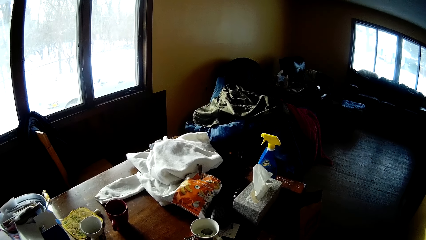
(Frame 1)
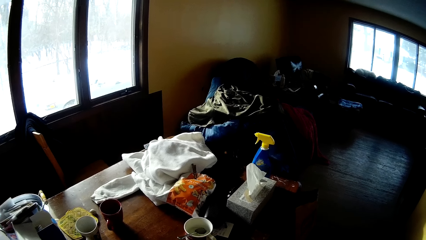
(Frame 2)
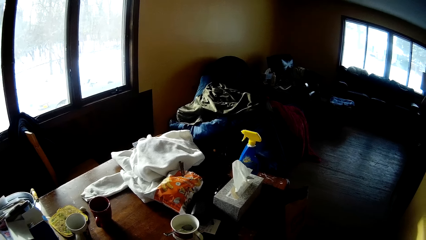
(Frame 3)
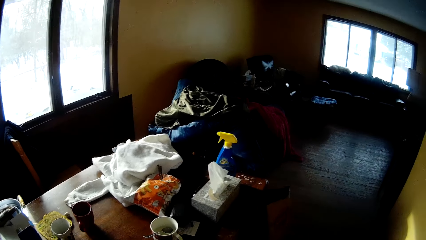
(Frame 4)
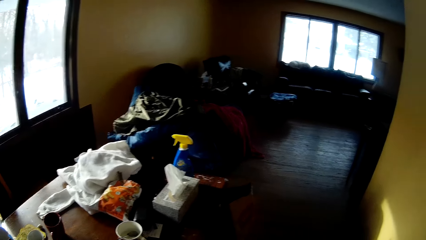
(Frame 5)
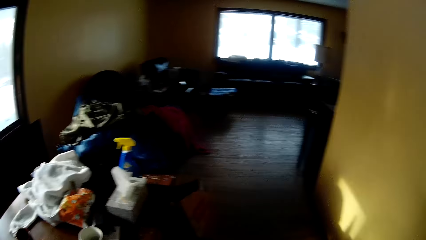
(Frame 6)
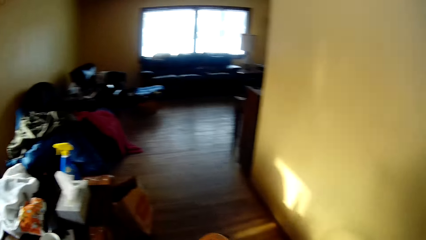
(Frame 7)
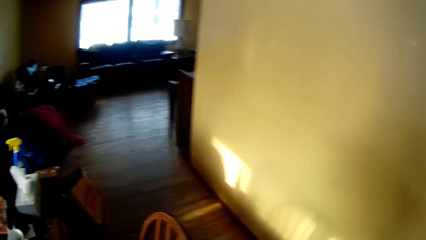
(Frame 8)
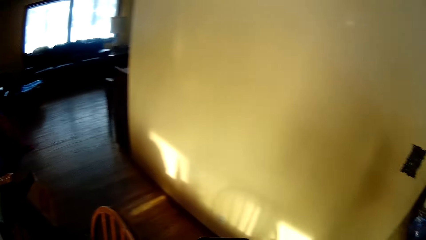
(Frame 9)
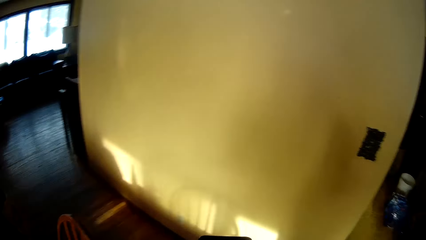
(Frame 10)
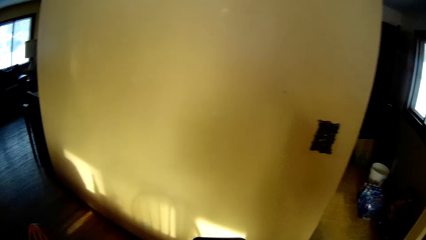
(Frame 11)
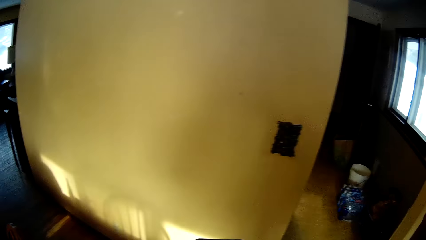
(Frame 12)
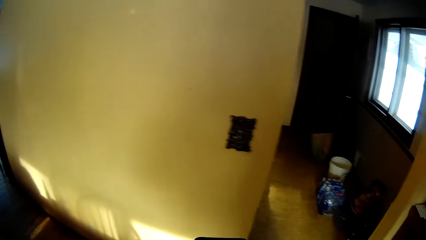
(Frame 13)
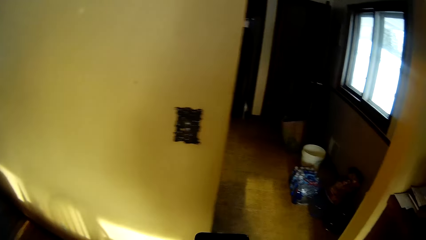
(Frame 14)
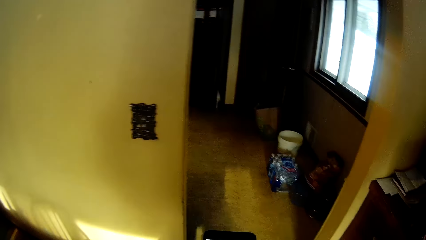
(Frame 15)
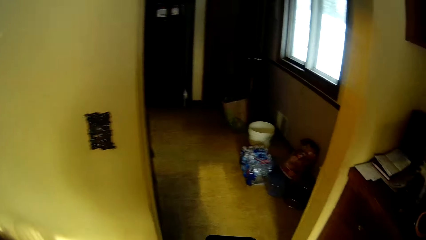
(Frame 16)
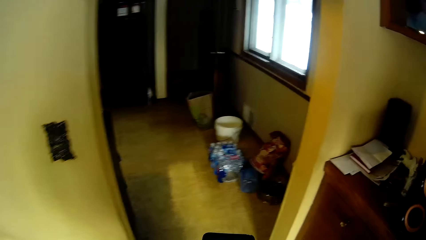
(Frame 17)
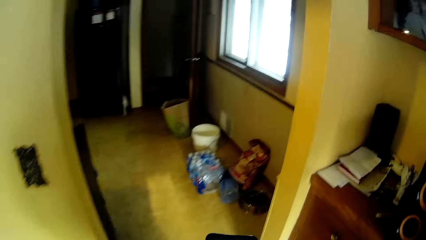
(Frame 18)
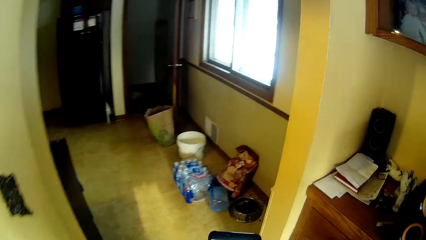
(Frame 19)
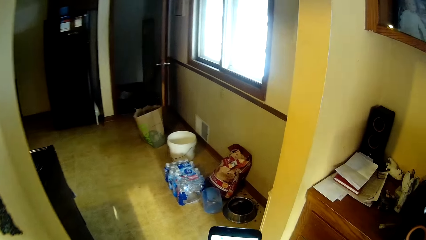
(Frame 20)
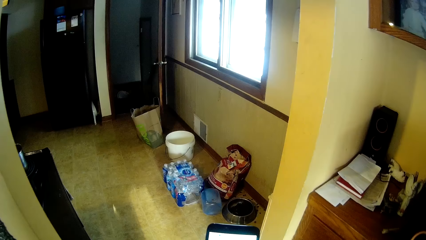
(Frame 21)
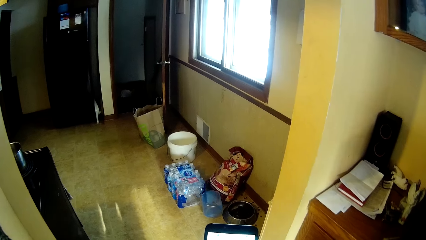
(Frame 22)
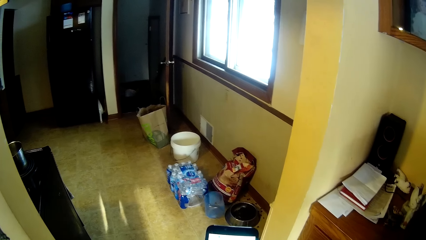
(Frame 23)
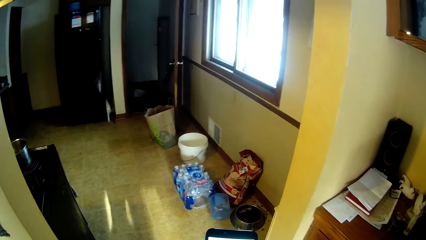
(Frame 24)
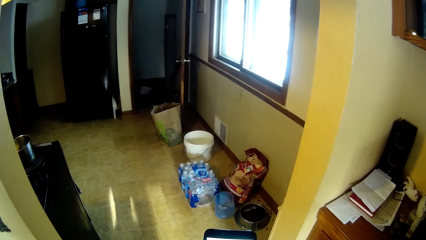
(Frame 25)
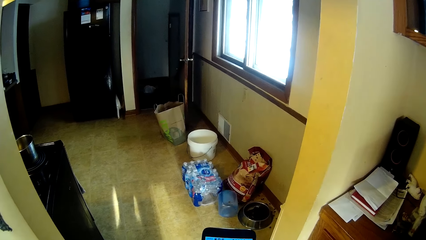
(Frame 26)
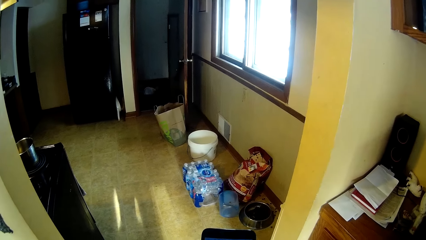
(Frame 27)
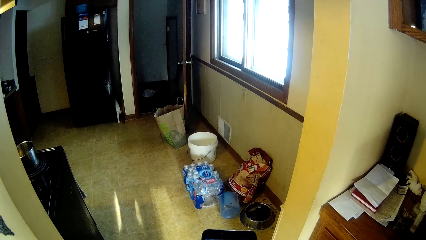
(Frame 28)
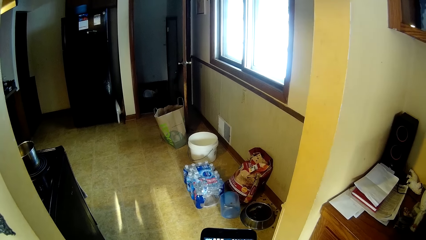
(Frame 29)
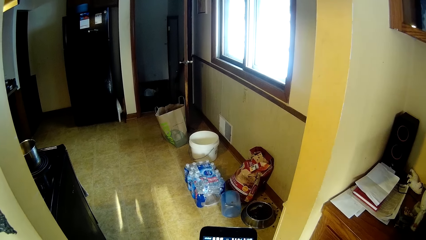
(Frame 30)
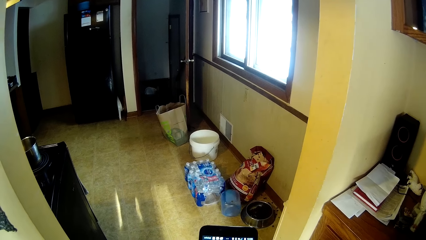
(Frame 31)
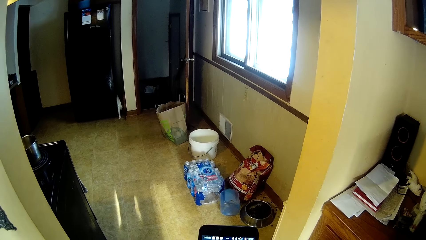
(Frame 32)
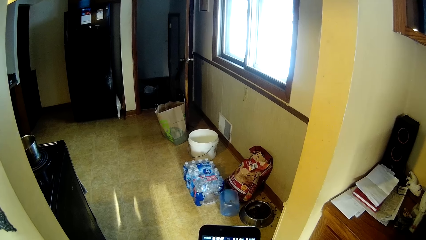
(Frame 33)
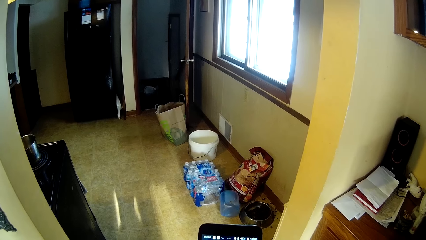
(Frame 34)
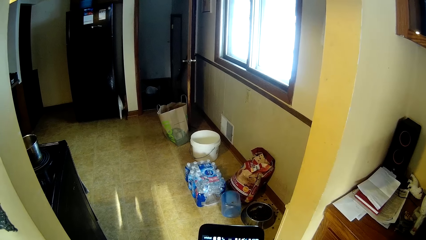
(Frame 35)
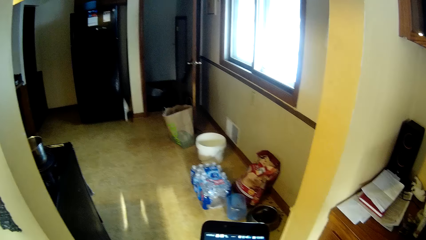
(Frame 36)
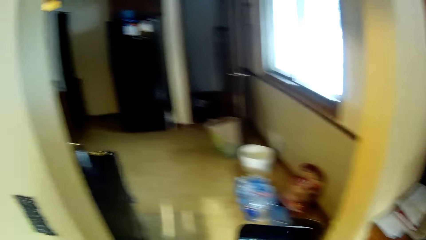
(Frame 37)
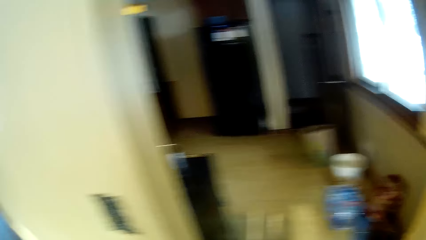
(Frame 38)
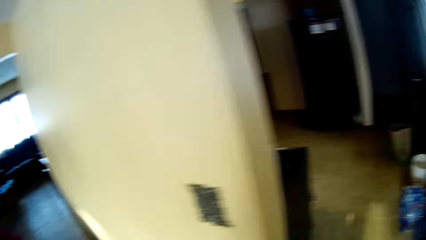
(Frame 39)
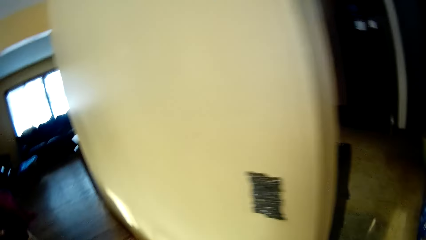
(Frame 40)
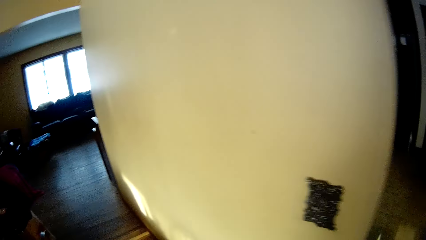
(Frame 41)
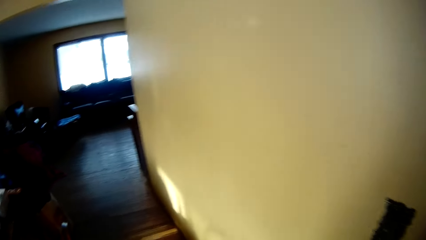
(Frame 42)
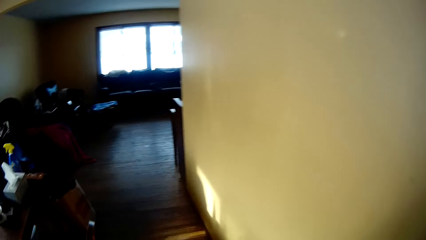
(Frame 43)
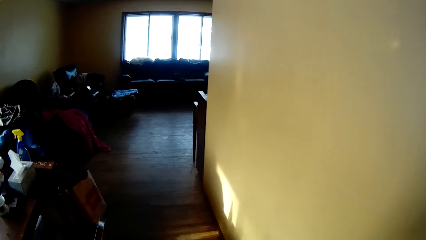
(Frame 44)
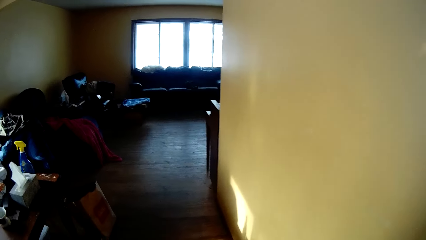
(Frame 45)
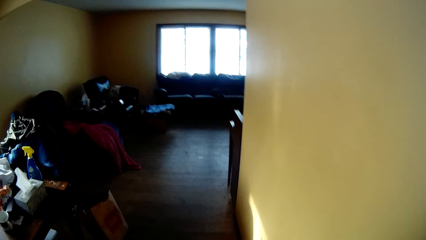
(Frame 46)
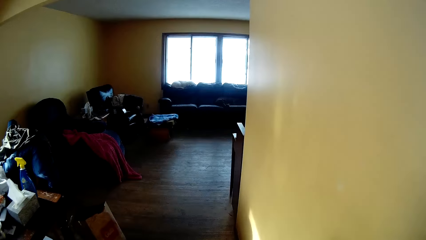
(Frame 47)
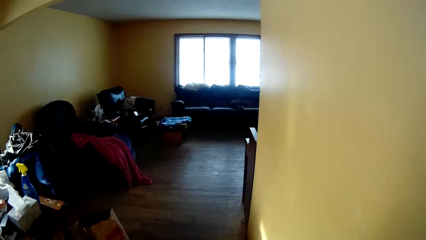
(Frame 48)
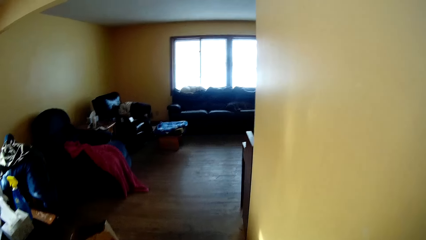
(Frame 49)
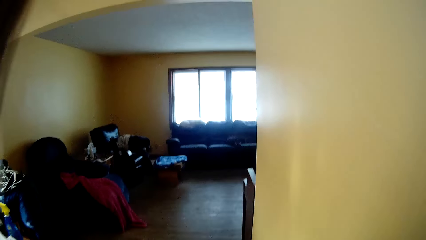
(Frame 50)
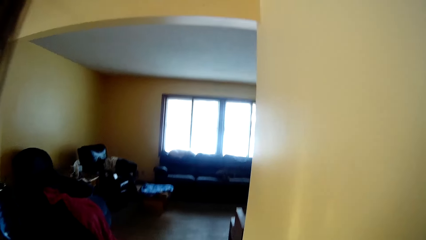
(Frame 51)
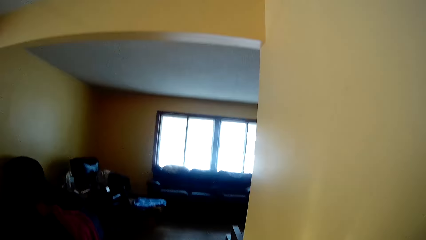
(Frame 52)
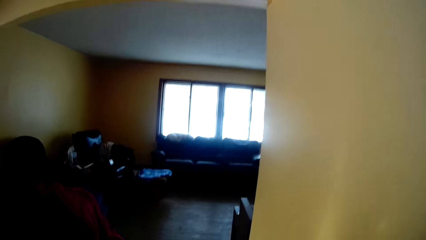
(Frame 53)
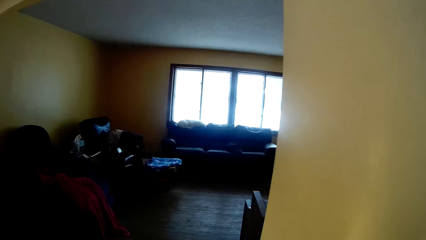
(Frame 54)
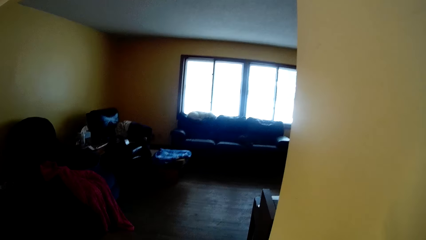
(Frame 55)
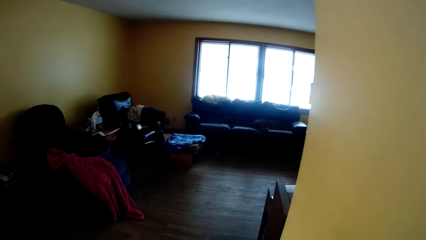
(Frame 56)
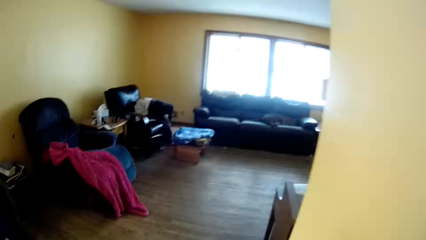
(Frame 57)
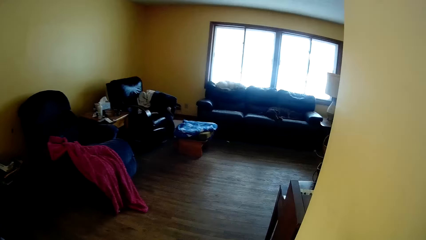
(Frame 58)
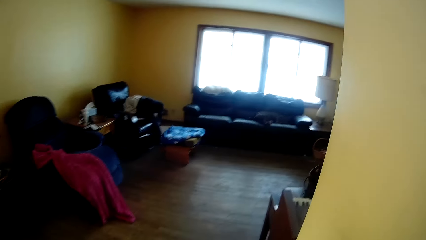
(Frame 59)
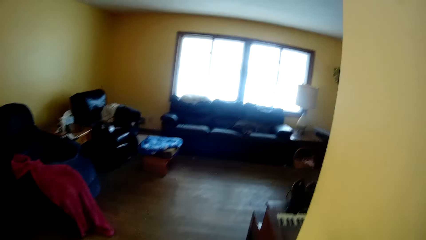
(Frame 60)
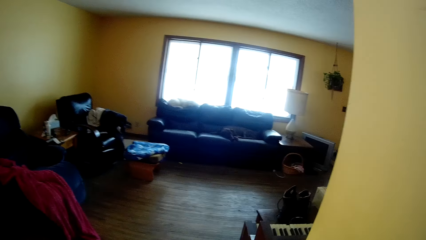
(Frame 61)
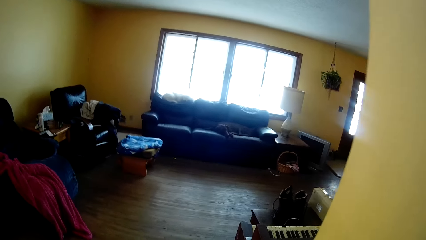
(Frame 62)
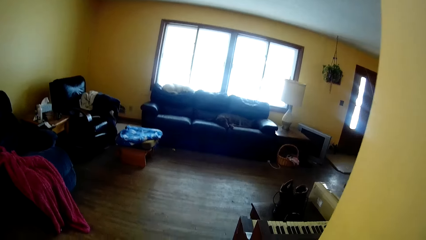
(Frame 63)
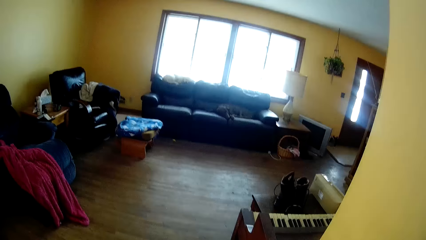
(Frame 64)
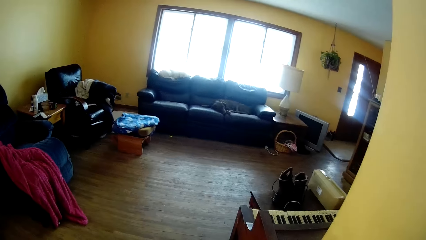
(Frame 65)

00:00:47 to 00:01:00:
The camera wearer walks around. They operate their phone with both hands.

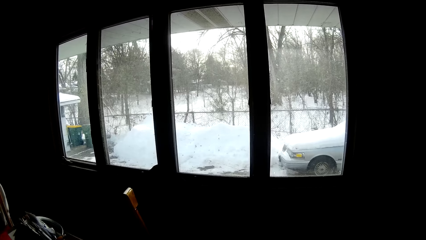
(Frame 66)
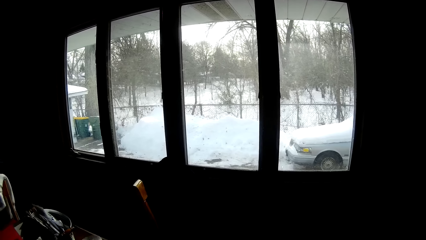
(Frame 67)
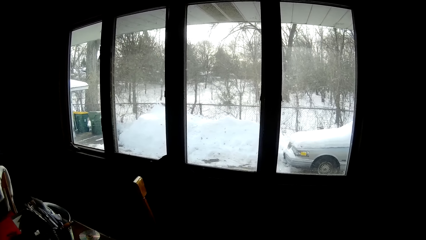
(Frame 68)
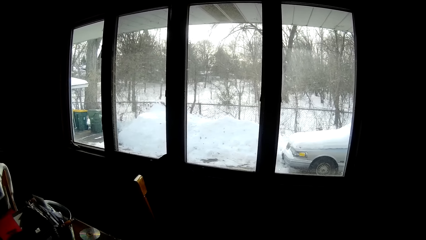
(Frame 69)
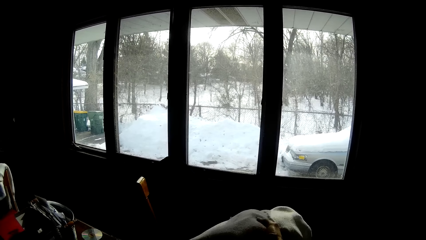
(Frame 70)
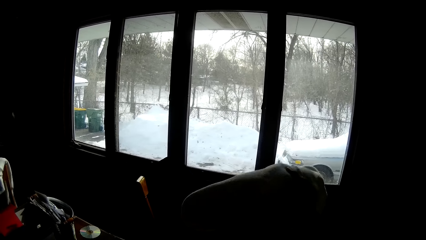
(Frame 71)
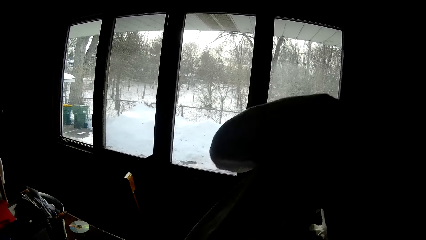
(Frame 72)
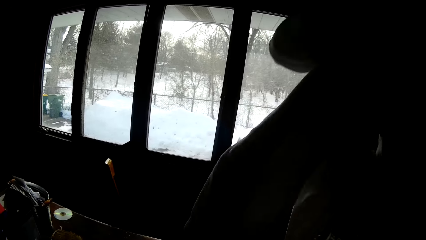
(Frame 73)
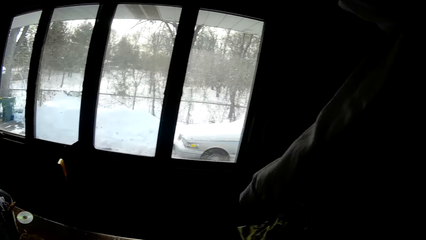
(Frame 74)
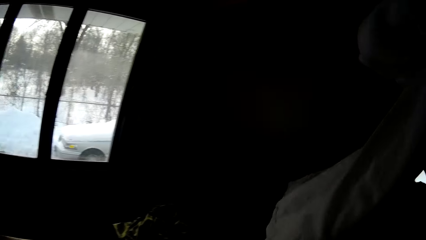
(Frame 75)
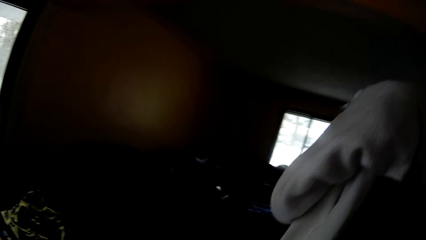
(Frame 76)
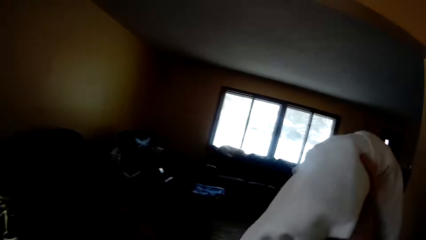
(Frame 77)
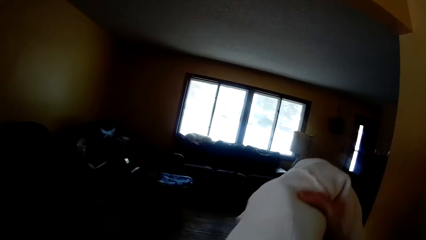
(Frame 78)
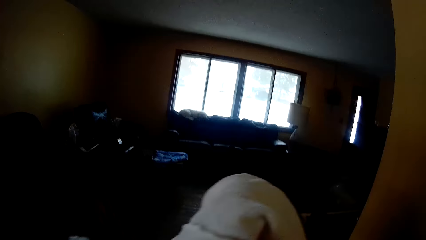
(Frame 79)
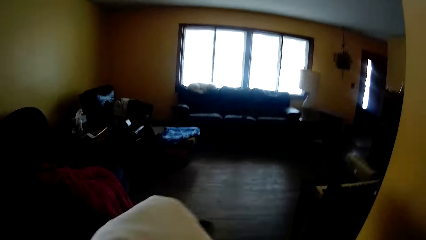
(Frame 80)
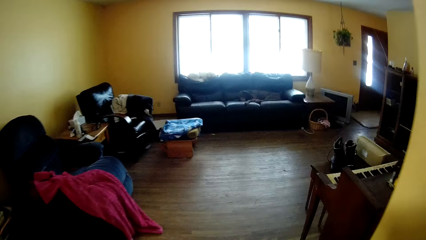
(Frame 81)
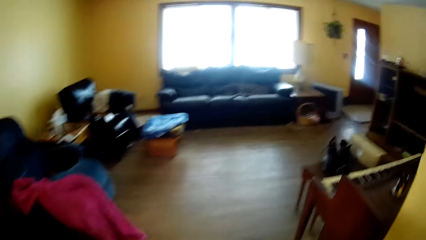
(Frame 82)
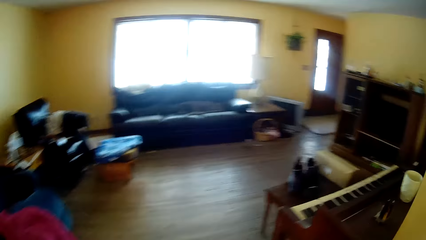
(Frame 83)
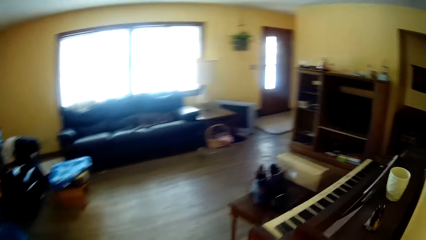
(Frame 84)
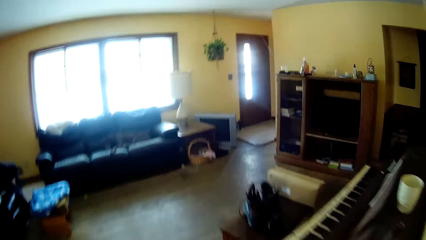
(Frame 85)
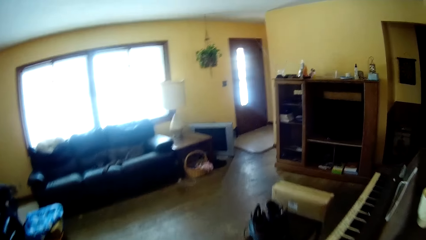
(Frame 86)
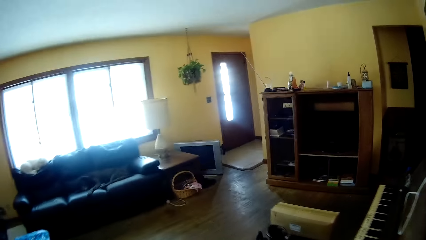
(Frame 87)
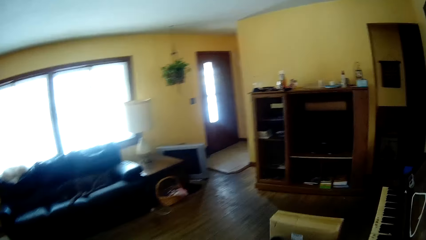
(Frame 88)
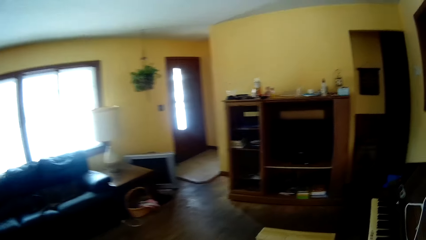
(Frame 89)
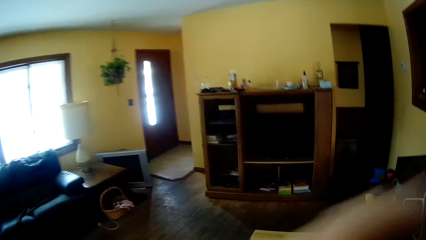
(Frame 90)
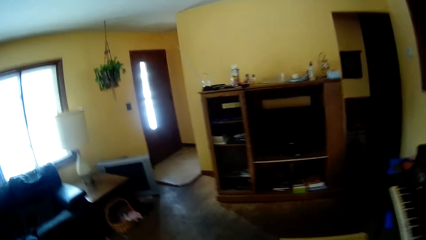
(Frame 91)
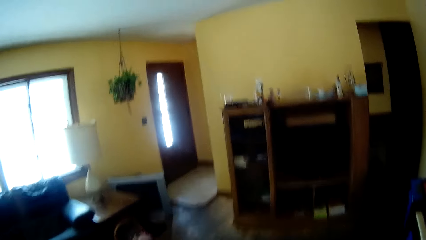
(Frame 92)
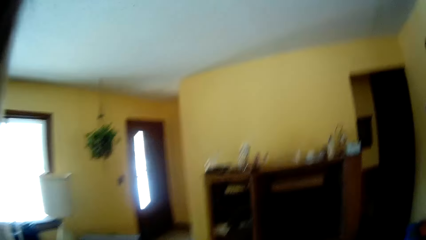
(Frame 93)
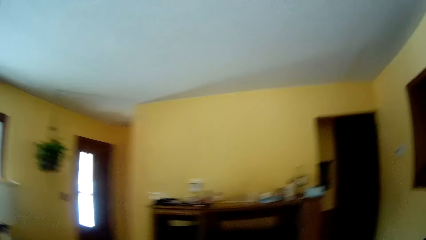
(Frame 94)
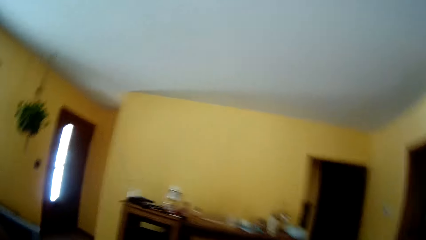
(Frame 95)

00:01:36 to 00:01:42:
The camera wearer picks up a cardigan from the dining table.
